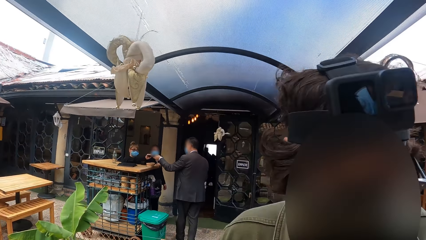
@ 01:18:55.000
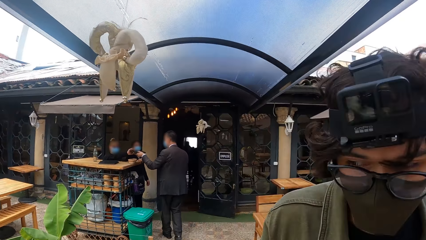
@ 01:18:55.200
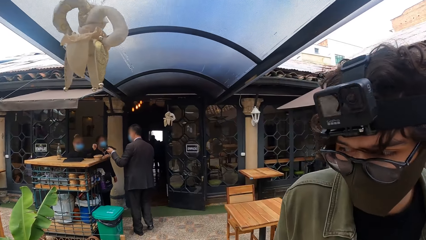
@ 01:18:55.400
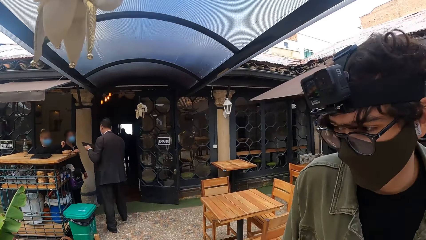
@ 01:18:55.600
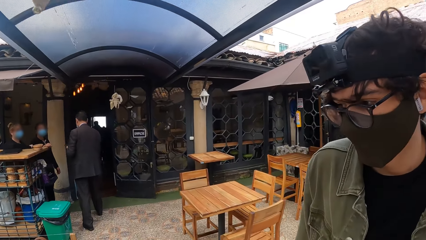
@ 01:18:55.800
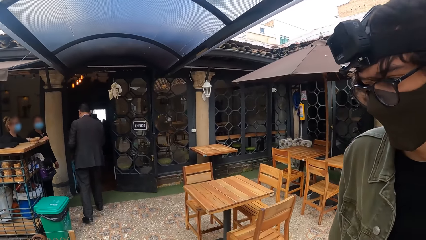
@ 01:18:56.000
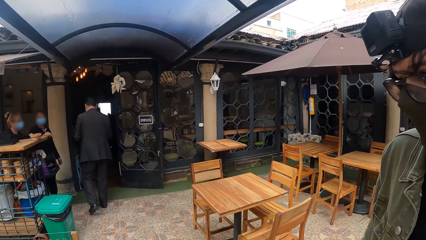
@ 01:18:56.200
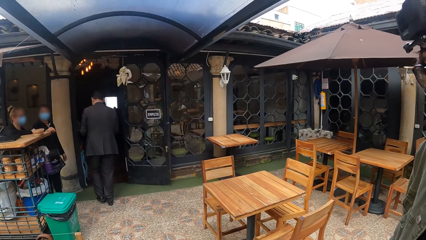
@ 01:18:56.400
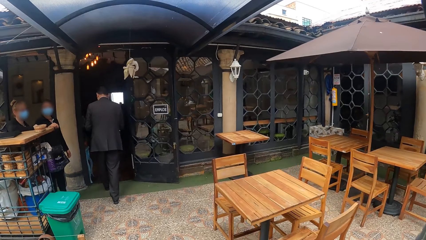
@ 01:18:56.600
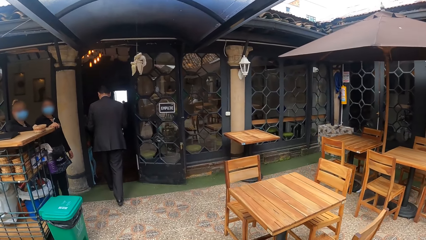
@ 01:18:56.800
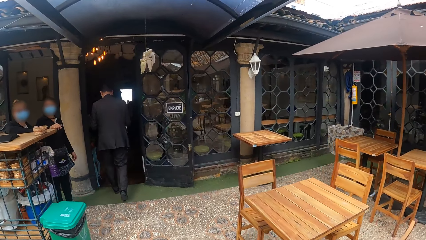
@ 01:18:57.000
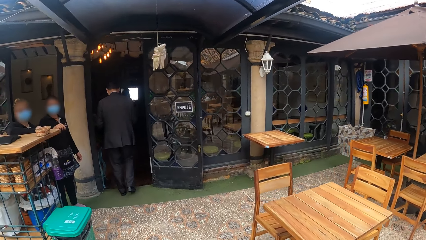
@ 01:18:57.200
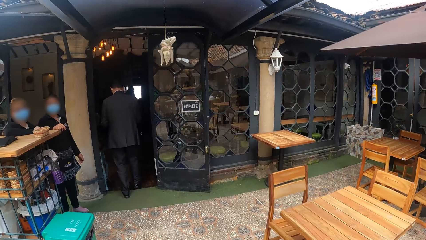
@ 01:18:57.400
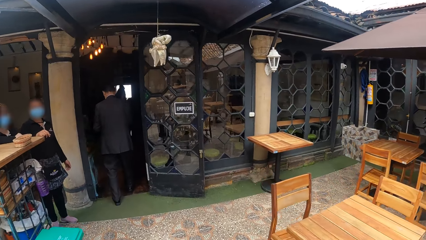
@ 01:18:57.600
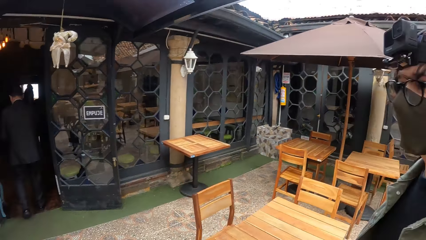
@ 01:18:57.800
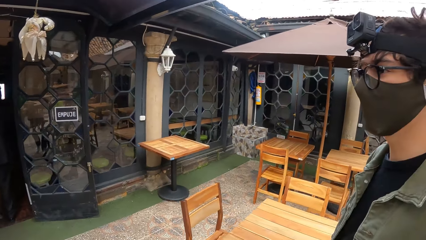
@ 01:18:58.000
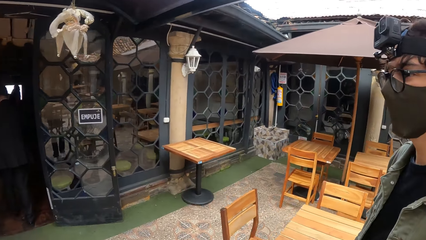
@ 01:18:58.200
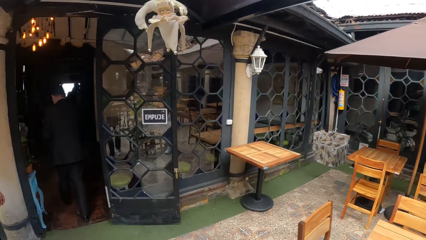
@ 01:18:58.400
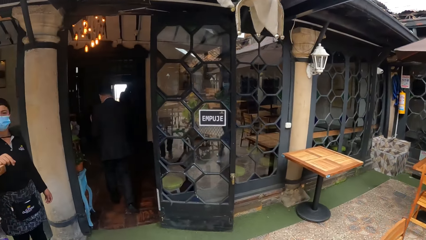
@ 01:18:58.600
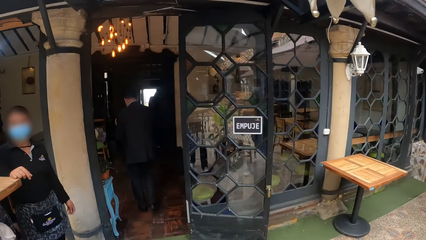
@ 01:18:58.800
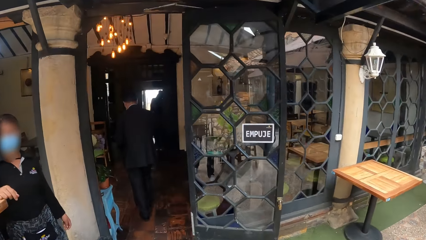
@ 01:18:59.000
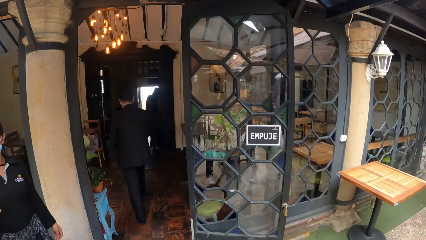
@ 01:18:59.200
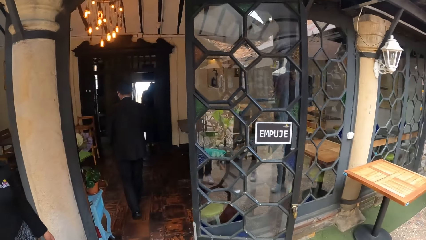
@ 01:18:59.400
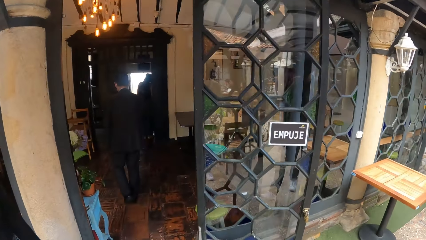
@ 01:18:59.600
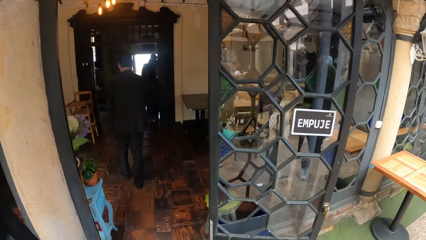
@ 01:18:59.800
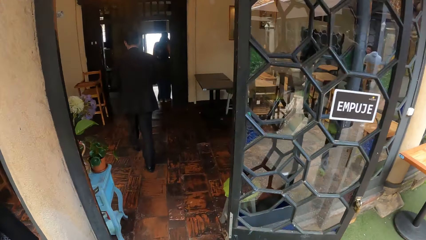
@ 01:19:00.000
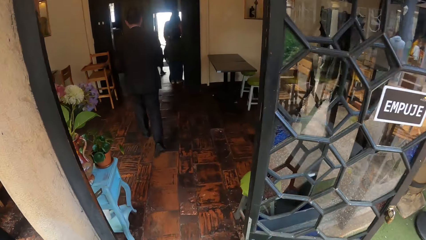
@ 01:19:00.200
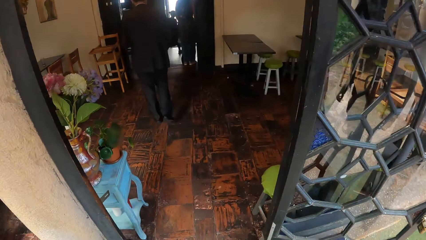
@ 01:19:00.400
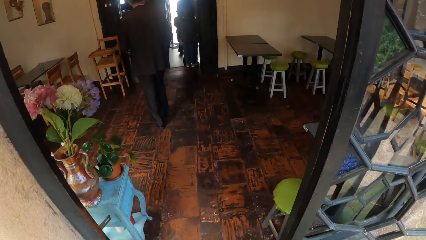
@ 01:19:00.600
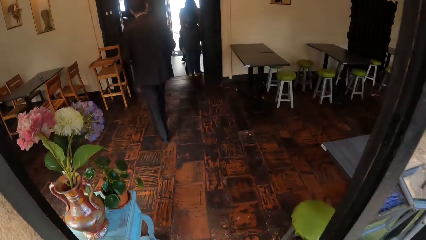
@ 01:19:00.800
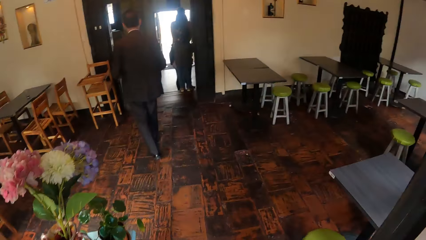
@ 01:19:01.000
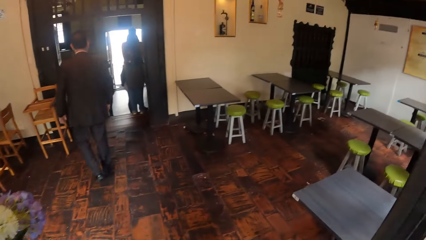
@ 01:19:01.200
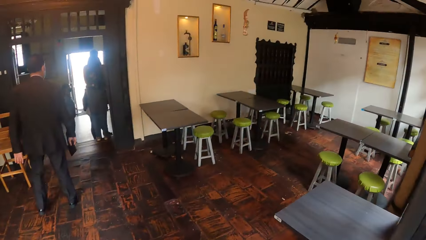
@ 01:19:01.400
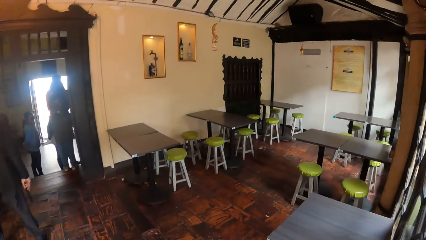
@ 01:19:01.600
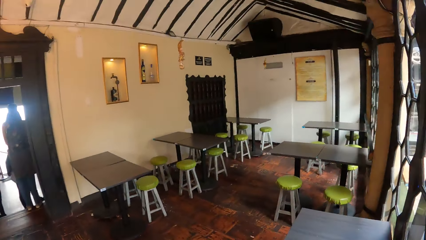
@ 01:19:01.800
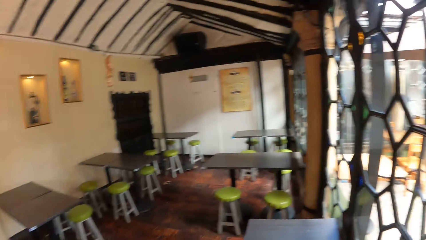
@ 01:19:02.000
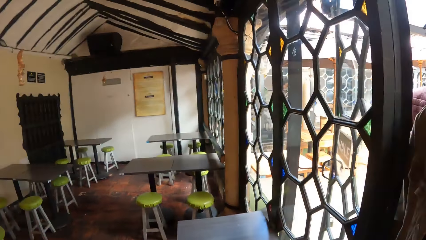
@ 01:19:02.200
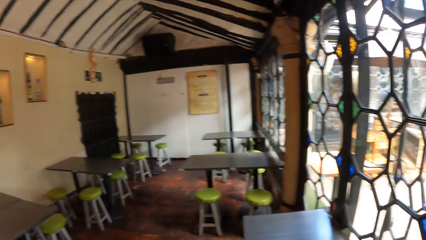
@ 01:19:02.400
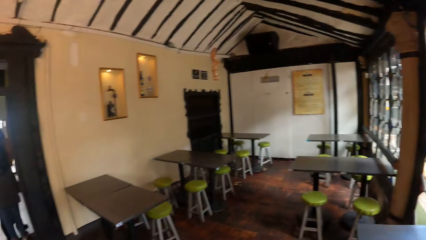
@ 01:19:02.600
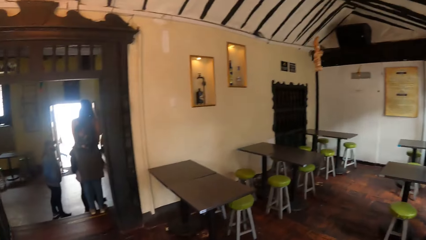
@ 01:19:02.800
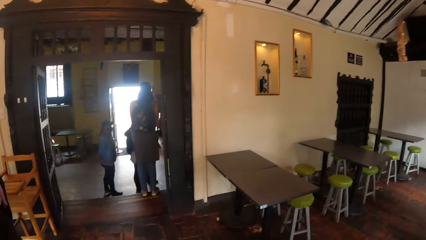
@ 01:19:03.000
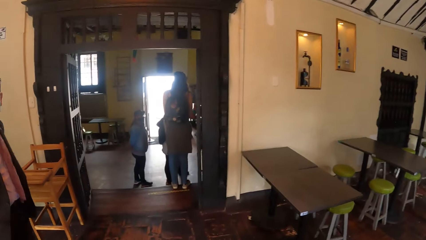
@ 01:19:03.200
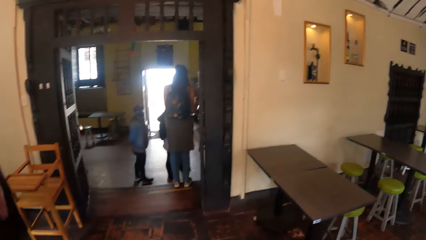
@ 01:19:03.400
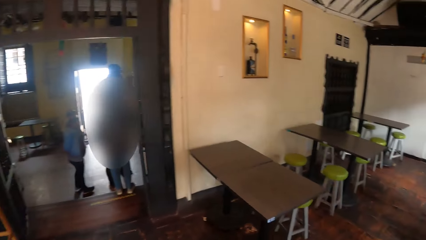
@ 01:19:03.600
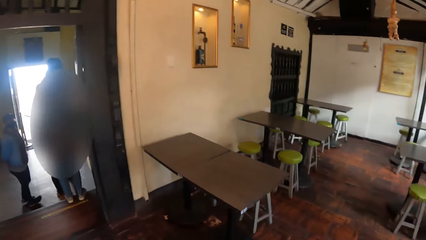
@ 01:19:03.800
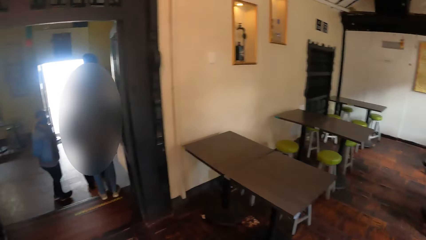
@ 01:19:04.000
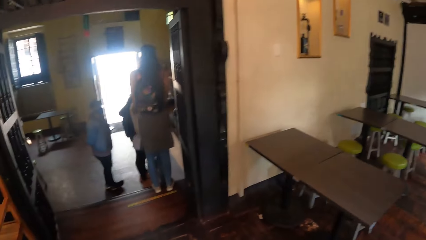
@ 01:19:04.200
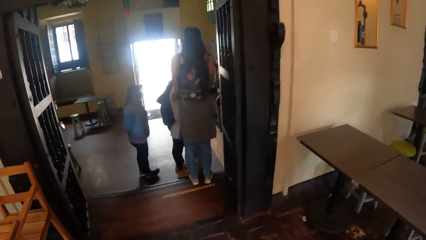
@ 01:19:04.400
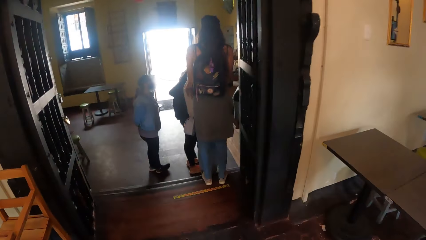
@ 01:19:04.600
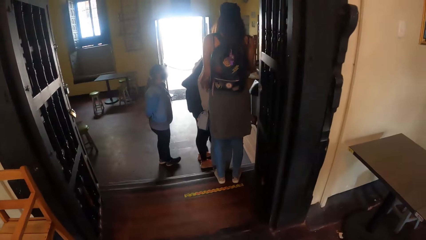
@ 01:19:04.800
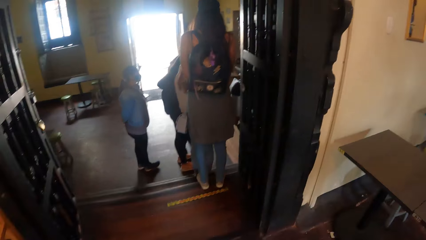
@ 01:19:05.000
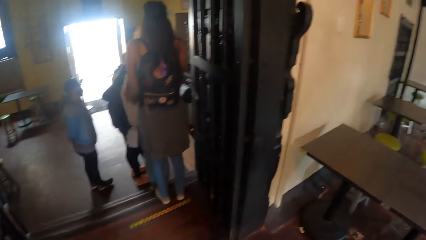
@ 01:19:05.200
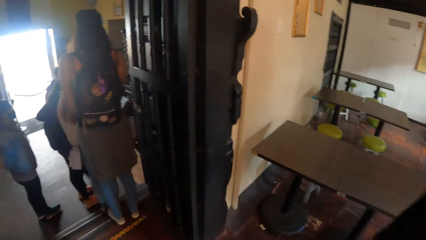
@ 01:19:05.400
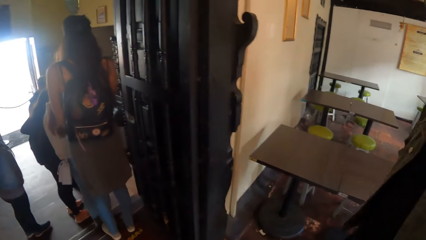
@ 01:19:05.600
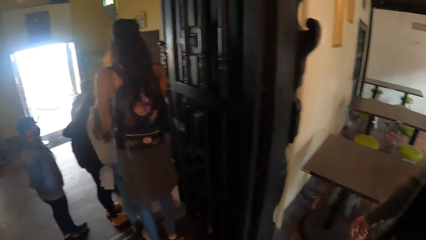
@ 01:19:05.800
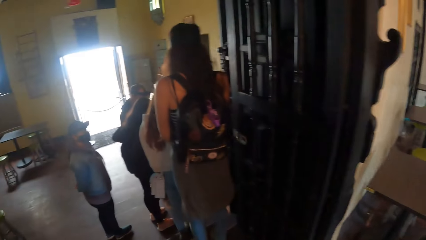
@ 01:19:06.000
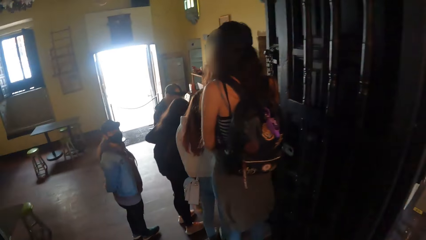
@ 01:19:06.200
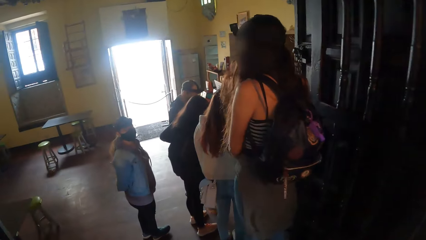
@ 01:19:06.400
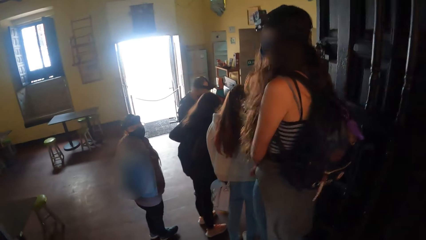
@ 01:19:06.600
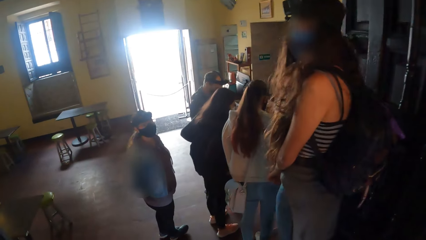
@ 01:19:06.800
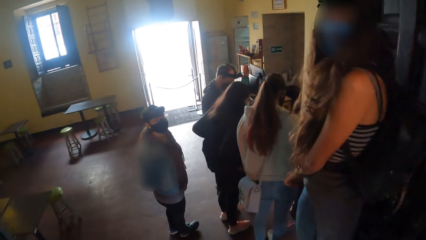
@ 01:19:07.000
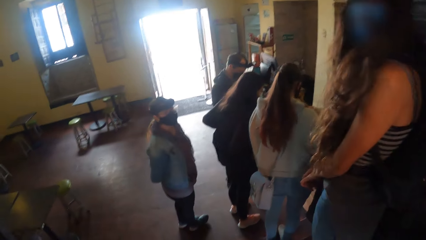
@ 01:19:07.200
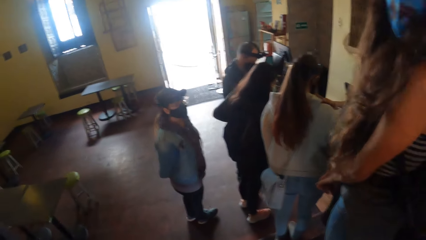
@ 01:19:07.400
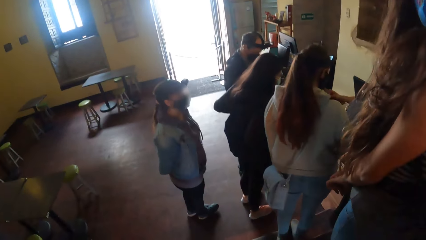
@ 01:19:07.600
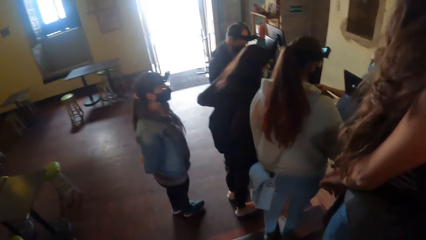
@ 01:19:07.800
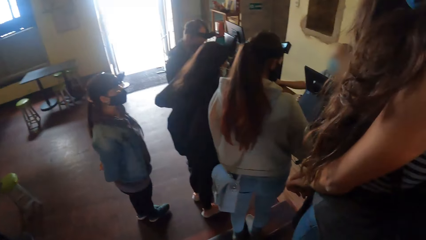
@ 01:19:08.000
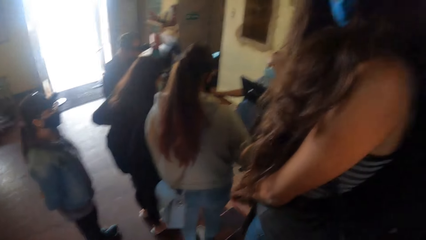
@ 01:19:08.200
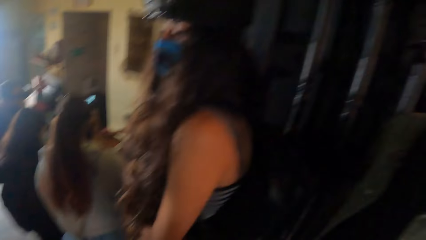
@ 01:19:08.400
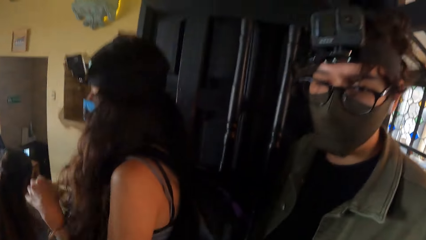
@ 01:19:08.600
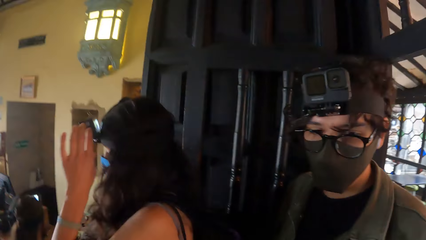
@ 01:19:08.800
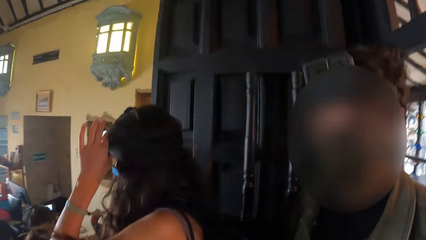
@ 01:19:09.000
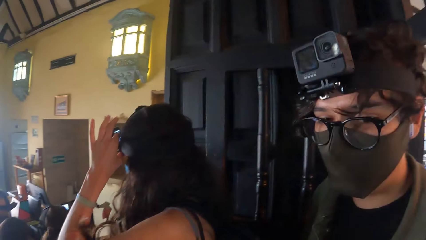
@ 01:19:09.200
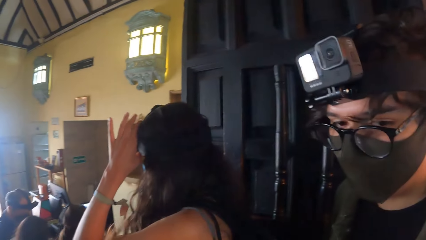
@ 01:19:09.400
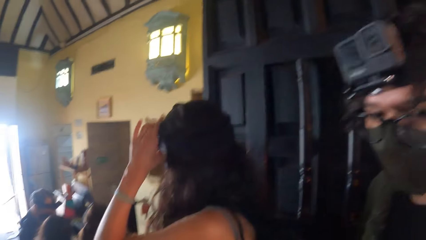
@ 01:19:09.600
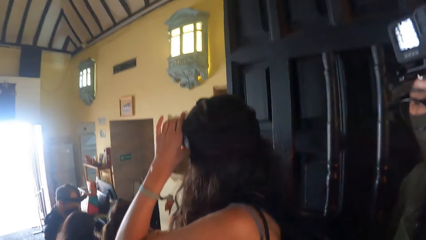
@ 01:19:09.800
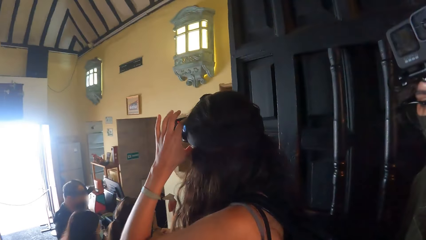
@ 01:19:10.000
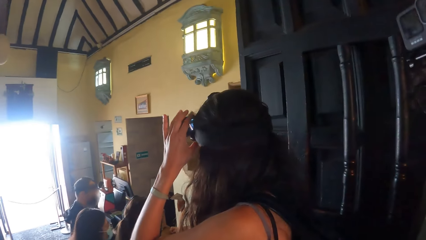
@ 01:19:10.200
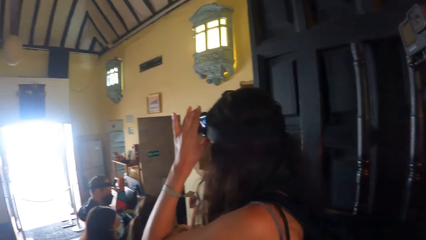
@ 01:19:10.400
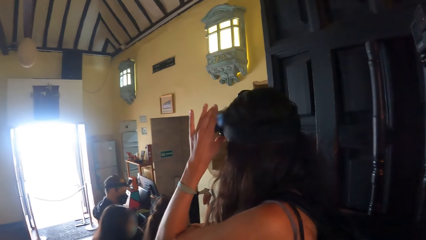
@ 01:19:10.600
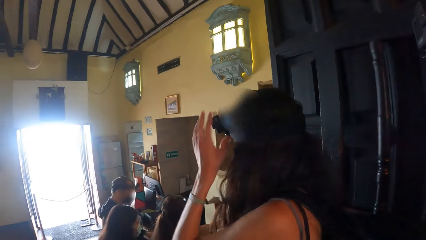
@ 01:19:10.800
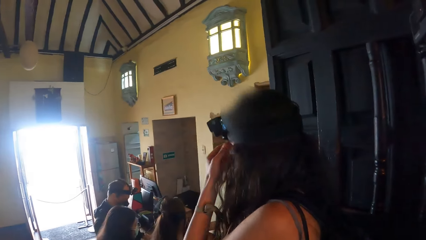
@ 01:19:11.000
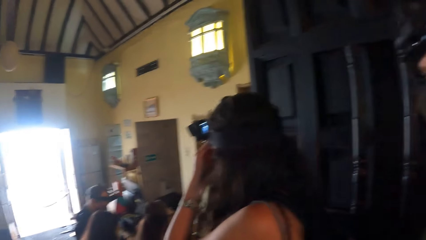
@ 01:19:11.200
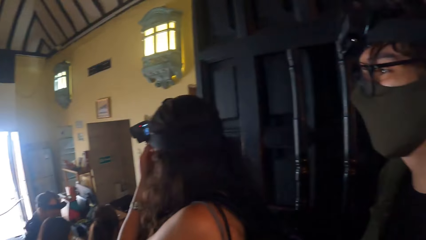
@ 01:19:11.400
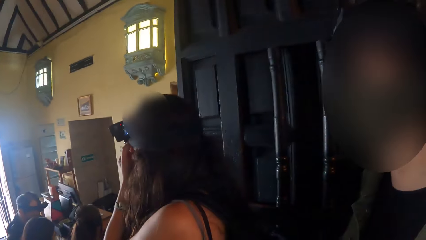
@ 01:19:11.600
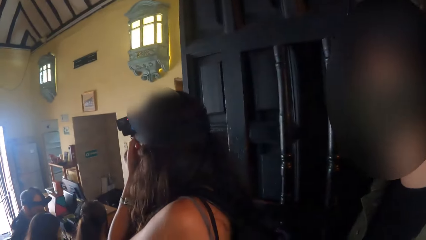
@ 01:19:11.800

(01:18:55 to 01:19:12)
The camera wearer enters the dining room from the outdoor dining area of the restaurant. They look around the building. They walk towards a door post of the dining room.
